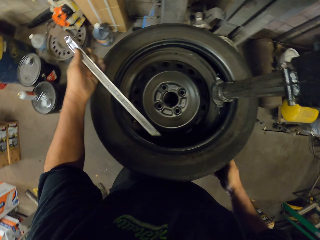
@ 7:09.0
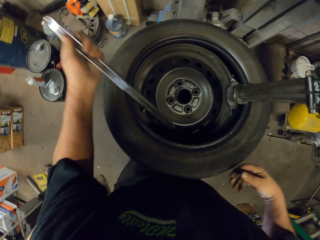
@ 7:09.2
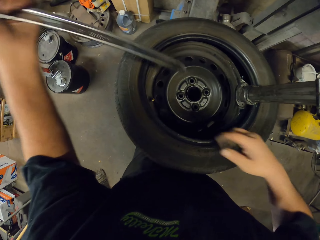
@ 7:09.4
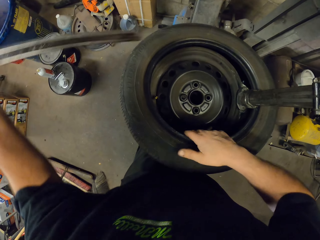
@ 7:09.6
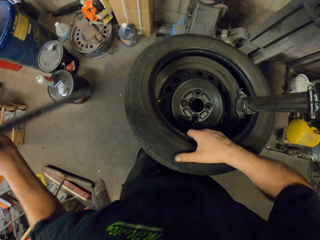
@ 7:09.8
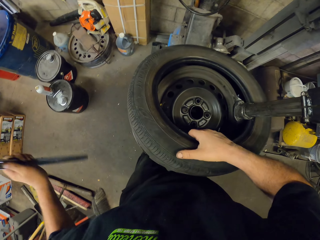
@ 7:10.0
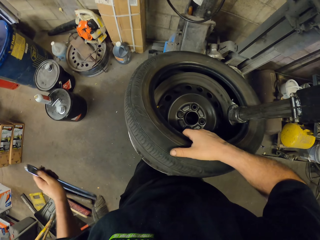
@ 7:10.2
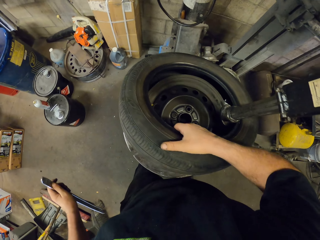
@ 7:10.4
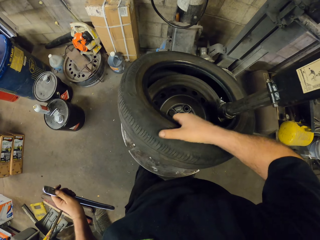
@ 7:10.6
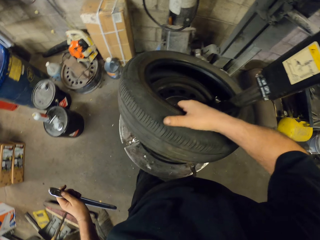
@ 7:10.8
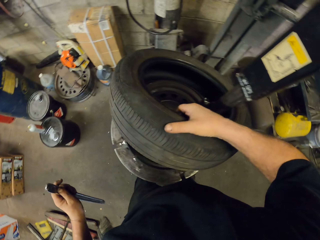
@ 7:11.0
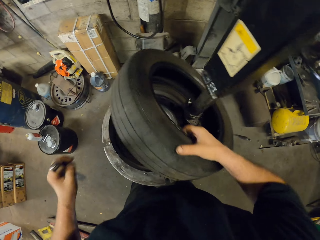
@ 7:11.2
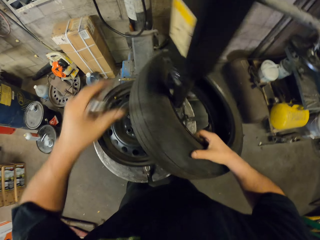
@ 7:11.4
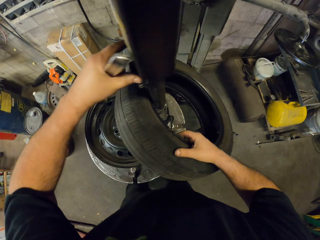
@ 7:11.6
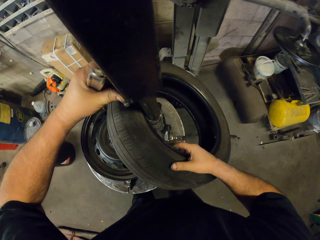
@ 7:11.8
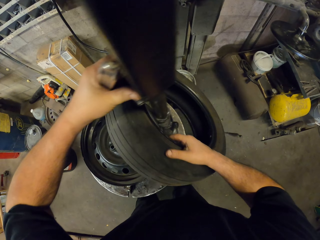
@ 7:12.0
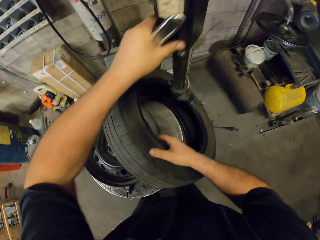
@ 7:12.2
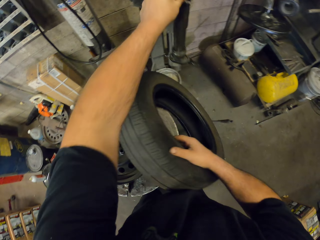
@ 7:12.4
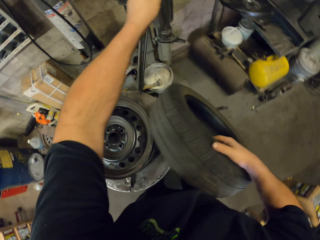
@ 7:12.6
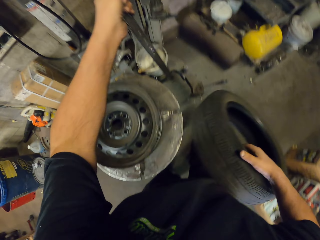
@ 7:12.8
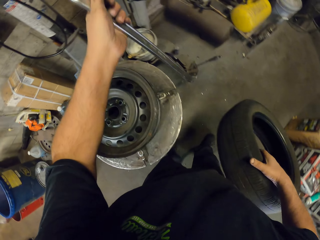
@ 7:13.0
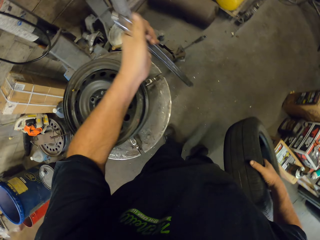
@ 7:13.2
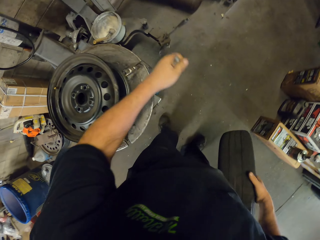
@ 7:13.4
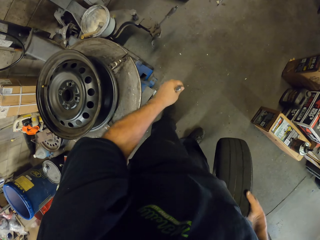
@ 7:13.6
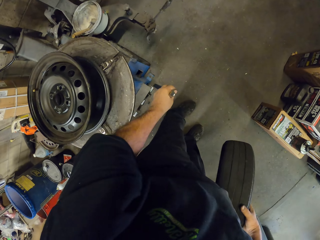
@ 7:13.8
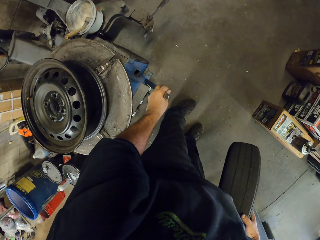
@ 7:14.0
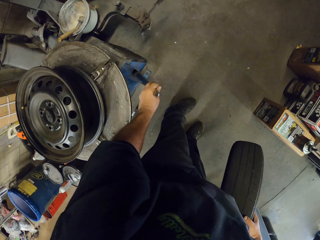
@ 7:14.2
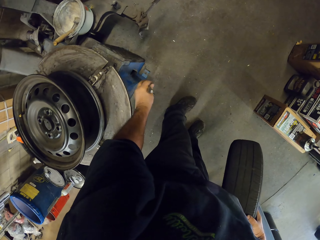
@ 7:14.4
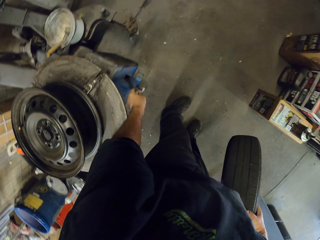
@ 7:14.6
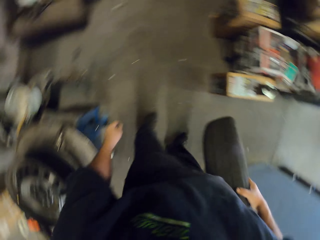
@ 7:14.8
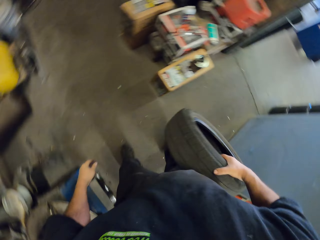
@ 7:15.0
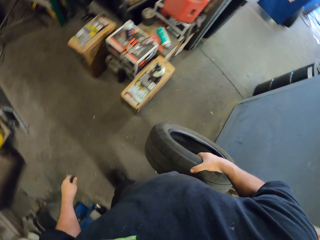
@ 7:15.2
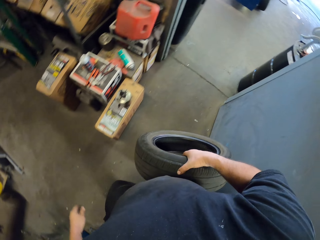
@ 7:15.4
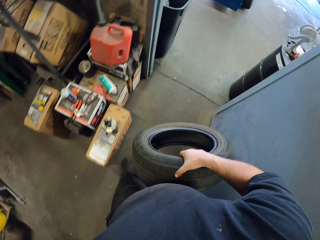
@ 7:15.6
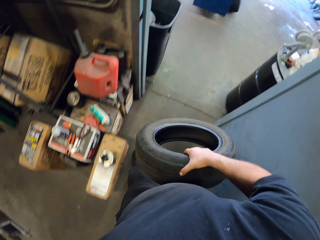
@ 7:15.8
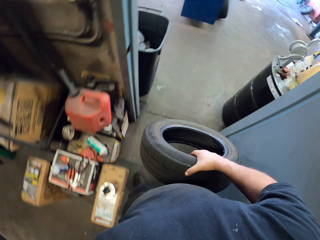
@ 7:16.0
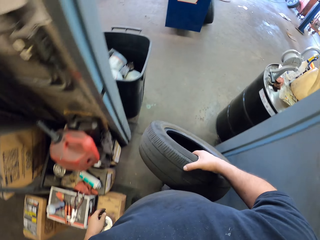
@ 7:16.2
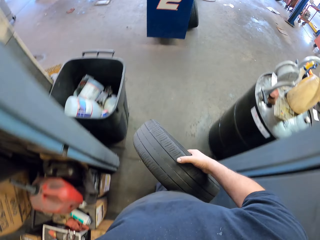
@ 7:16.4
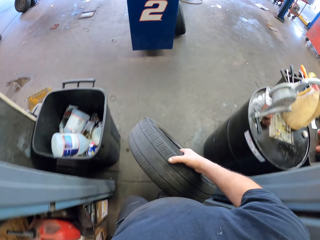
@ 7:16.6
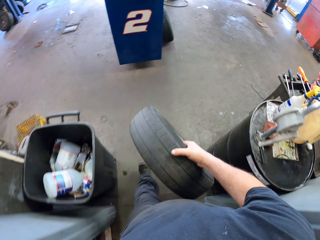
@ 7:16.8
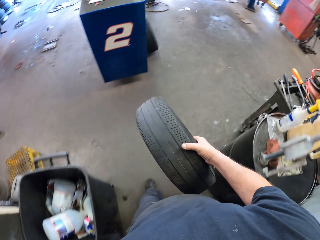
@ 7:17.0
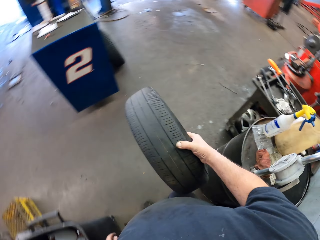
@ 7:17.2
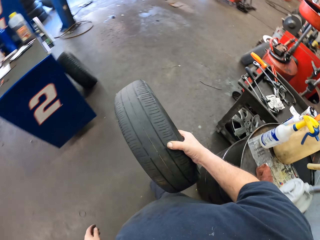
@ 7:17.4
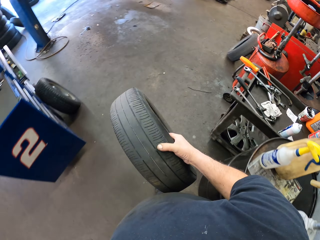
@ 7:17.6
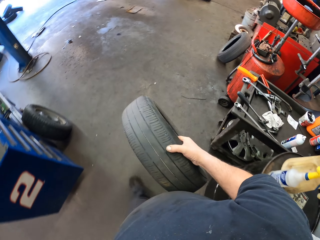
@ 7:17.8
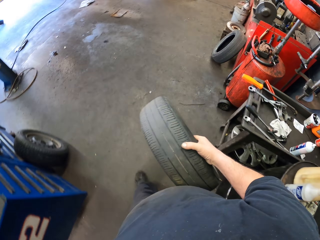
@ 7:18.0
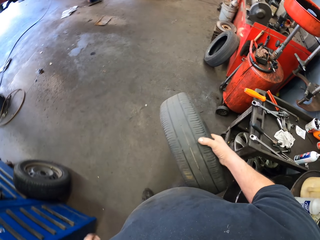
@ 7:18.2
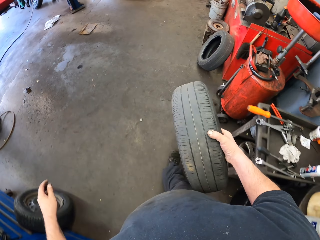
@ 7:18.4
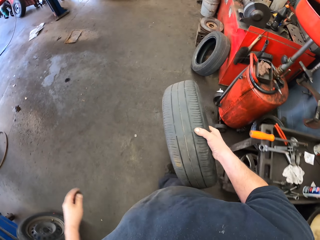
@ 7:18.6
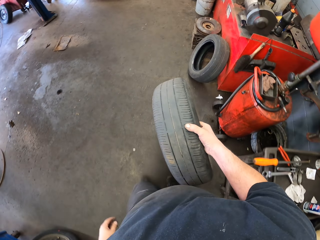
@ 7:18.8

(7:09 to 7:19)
The camera wearer carries a tire. They move the tire mounting. They put the steel bar on something. They walk across the garage.

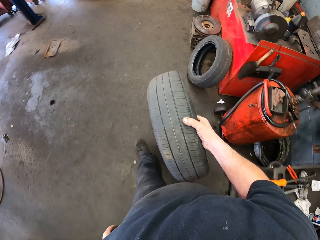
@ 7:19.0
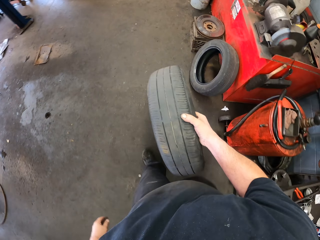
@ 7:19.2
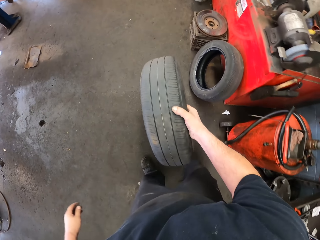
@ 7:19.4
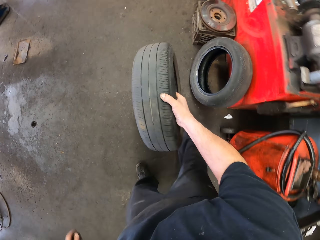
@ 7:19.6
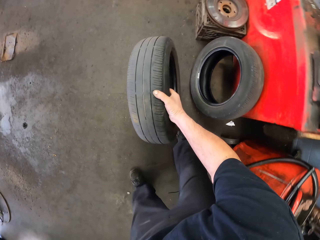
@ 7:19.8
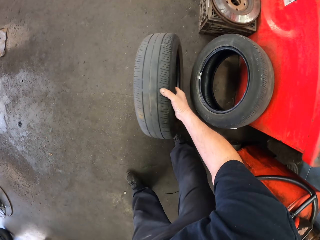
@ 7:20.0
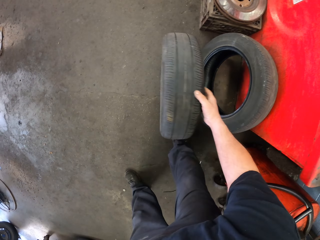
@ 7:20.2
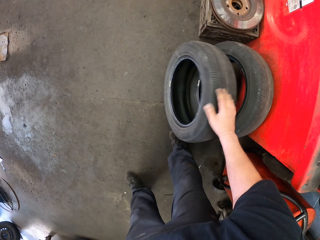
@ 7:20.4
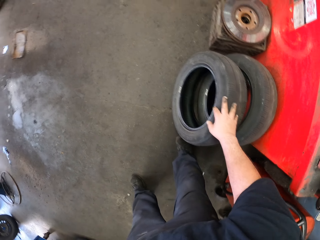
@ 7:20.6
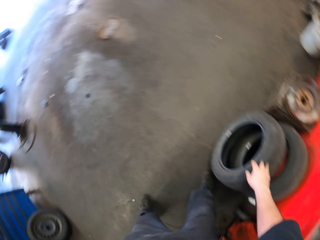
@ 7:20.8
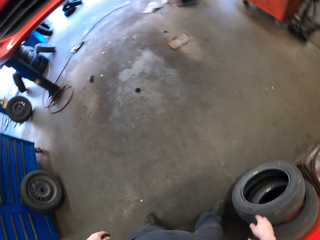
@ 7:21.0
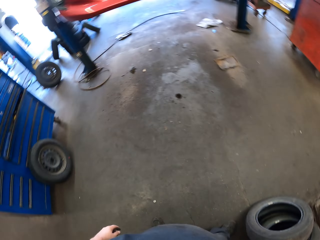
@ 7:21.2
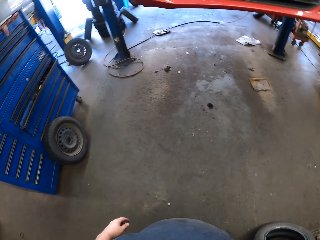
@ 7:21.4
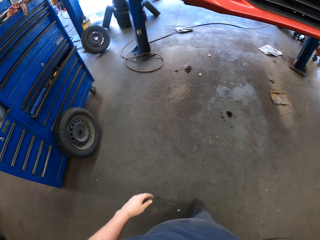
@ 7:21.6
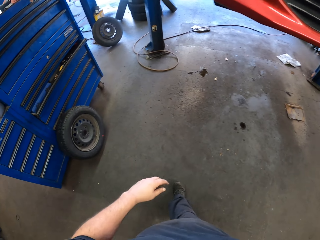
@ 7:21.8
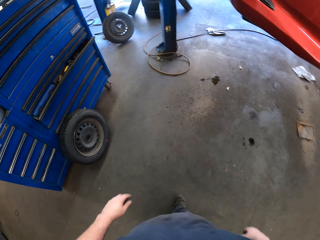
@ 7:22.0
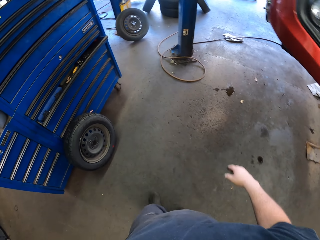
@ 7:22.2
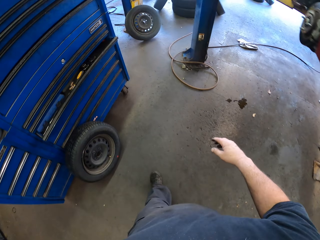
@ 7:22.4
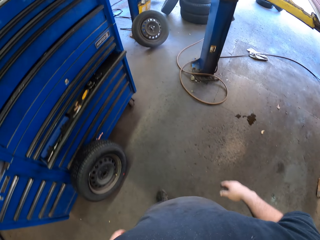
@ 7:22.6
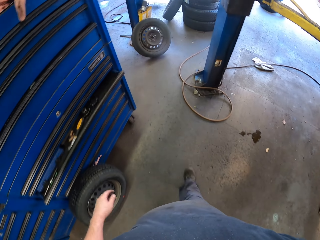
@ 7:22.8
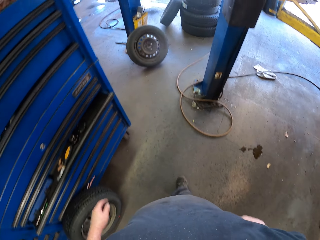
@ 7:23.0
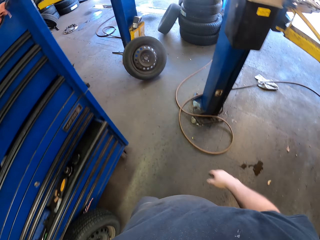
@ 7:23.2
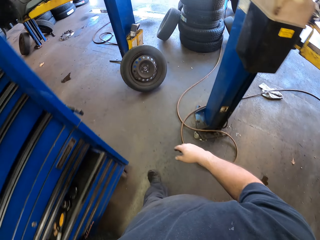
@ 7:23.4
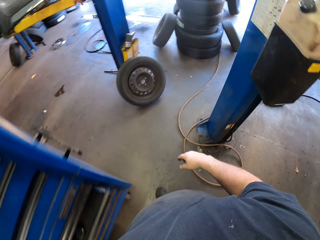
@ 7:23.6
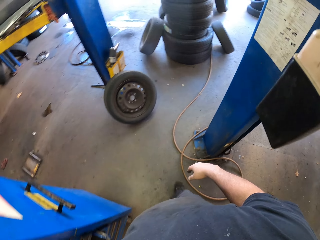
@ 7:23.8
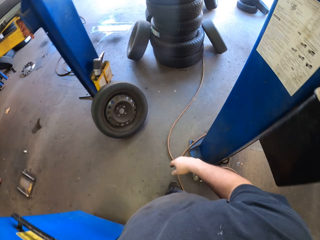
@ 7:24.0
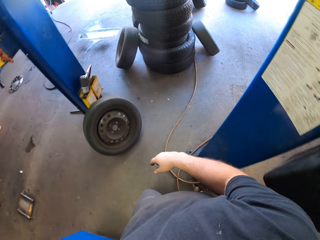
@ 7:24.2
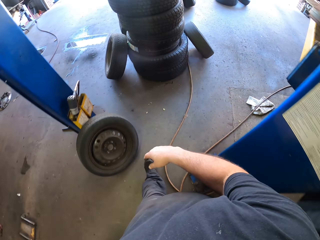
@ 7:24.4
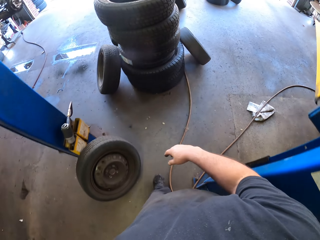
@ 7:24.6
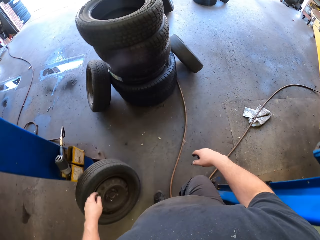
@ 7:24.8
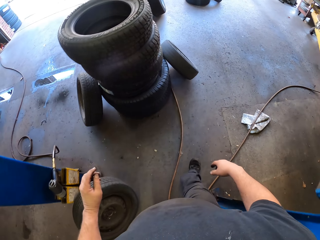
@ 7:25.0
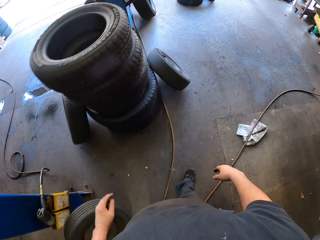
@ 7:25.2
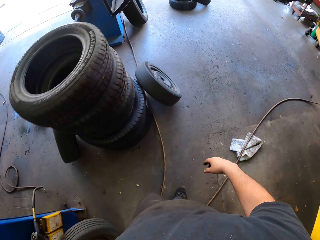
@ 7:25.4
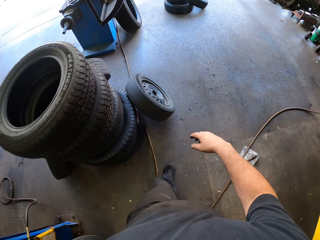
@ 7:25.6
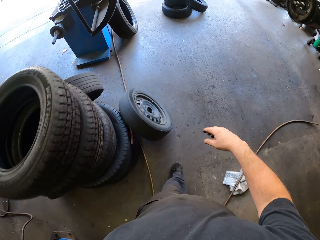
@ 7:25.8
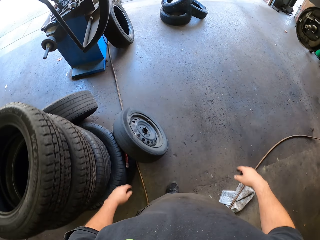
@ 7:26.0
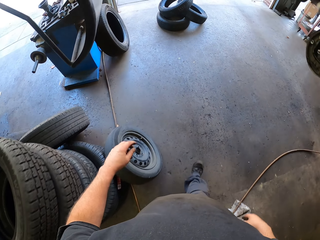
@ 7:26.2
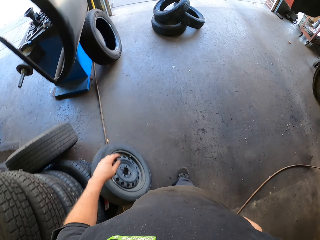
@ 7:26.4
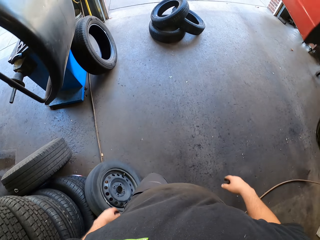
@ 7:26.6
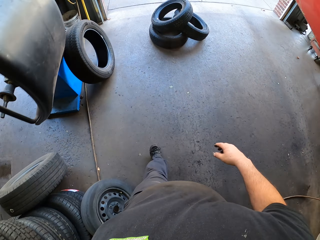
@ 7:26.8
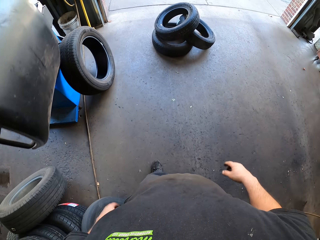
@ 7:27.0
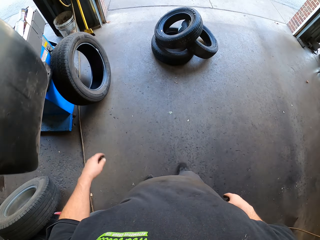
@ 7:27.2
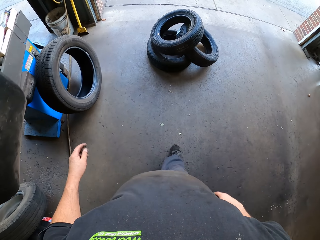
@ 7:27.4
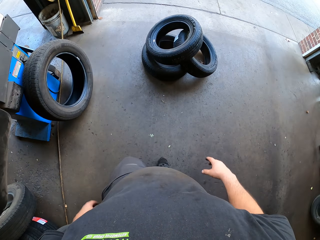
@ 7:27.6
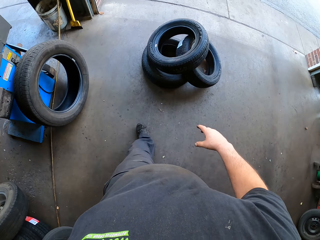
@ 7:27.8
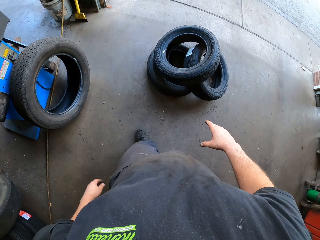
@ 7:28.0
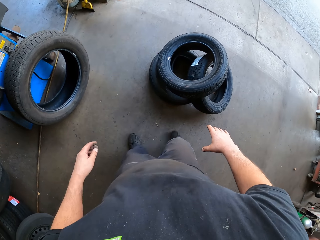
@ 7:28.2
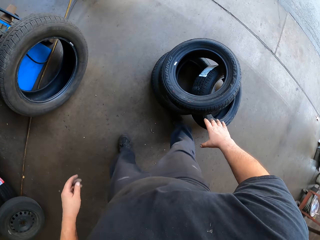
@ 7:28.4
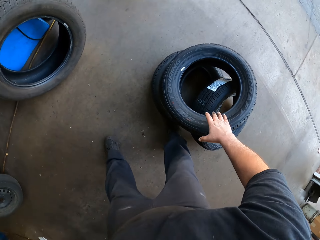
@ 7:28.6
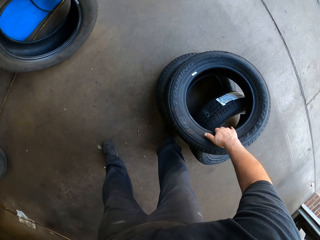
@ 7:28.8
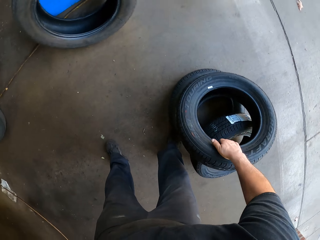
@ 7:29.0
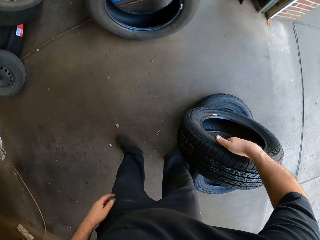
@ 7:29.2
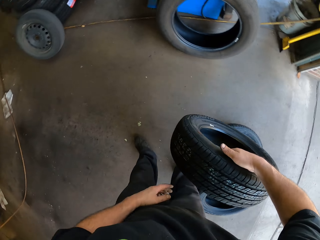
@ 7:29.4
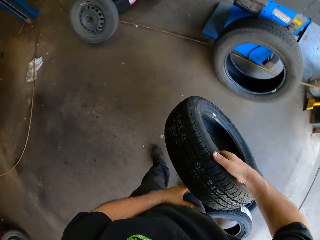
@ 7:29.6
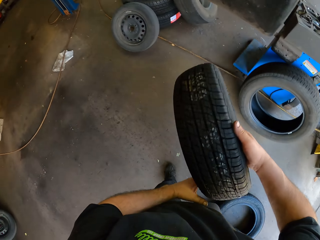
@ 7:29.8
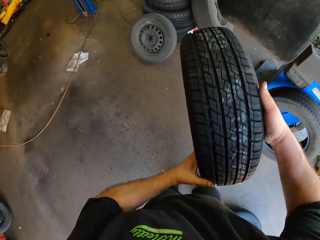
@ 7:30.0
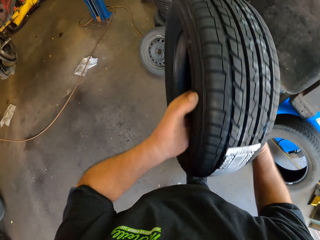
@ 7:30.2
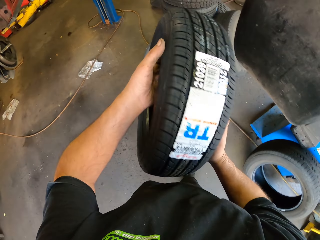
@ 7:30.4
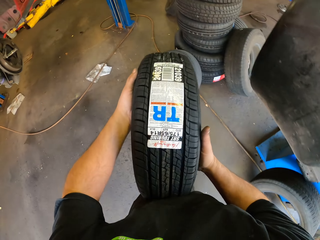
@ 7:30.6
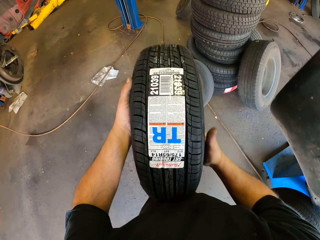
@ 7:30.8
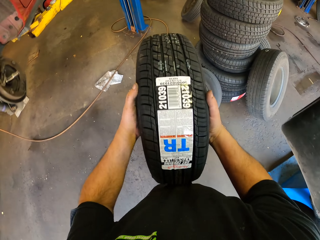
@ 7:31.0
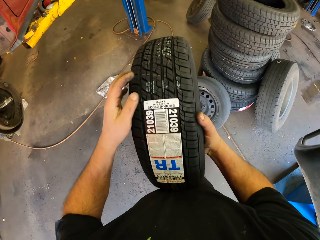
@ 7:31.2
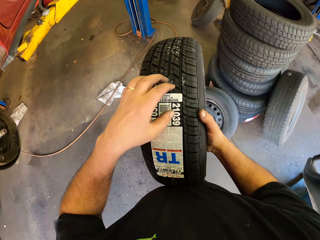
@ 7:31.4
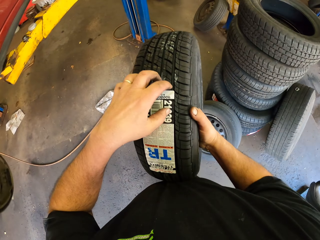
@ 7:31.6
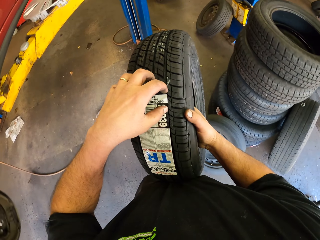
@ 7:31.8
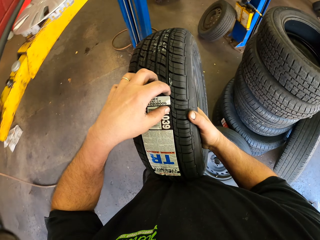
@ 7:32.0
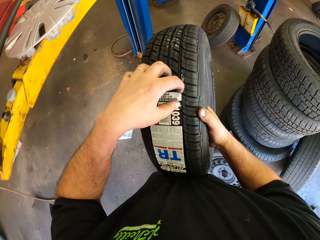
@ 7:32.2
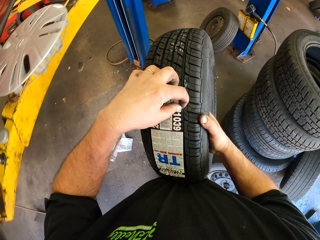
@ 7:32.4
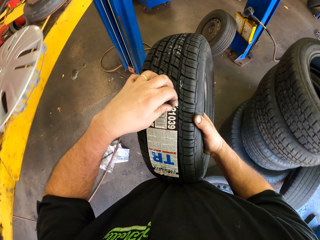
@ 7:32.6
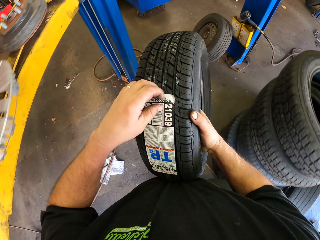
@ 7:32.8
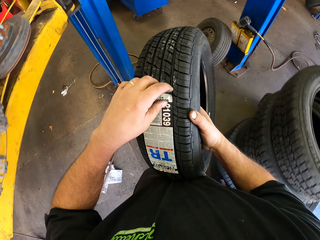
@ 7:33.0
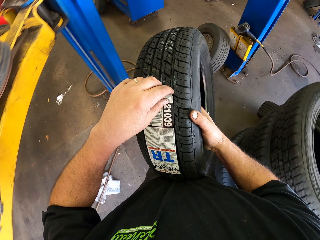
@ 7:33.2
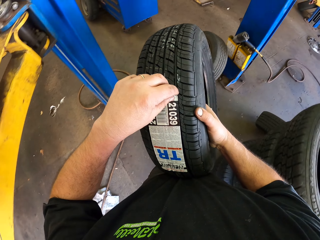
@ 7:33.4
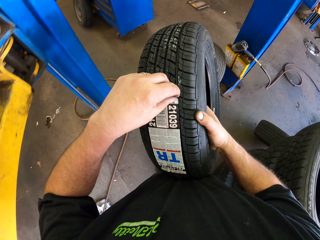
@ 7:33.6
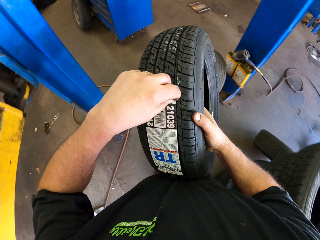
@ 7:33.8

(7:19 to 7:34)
The camera wearer puts the tire against the tire. They walk across the garage. They pick up the tire. They carry the tire. They walk across the garage. They remove the paper from the tire.
